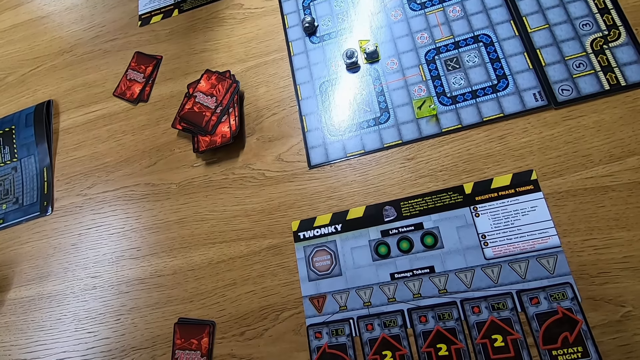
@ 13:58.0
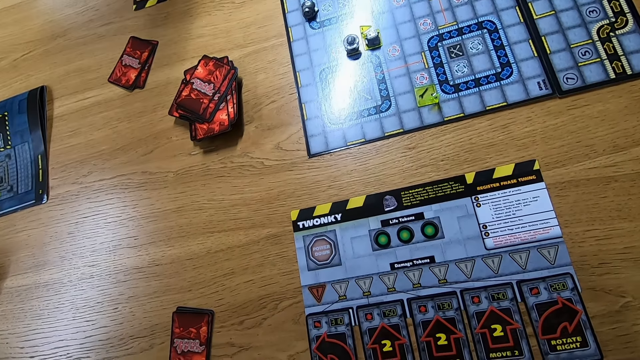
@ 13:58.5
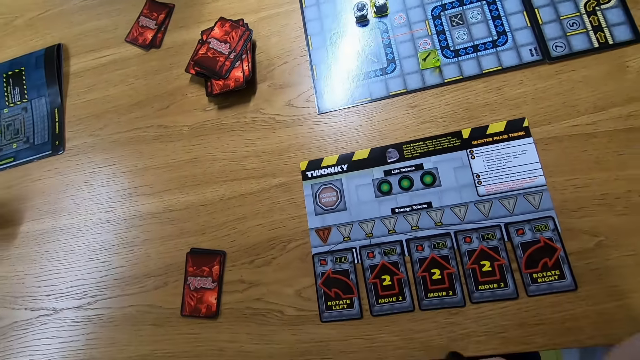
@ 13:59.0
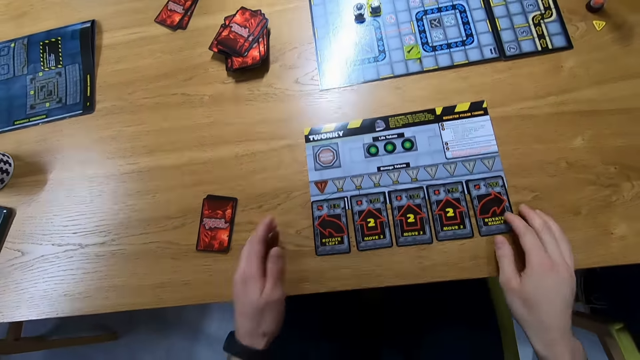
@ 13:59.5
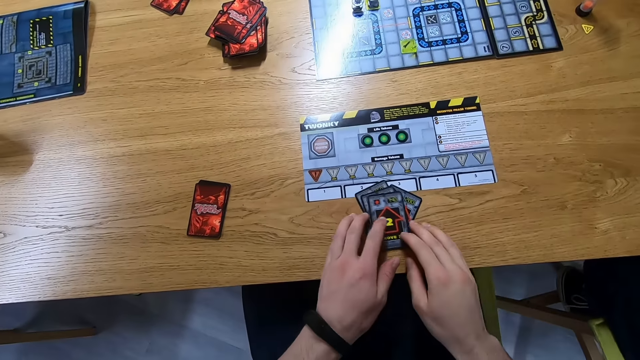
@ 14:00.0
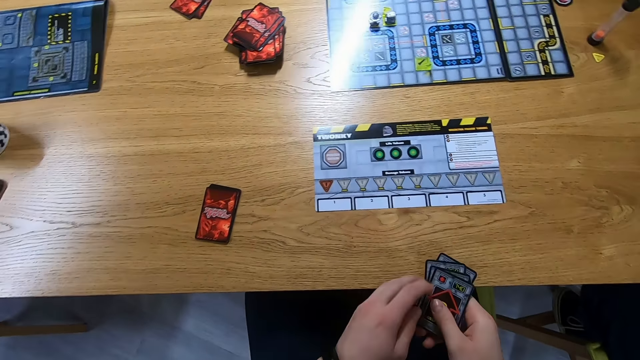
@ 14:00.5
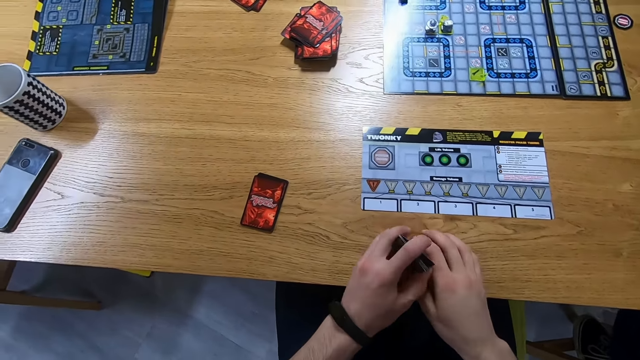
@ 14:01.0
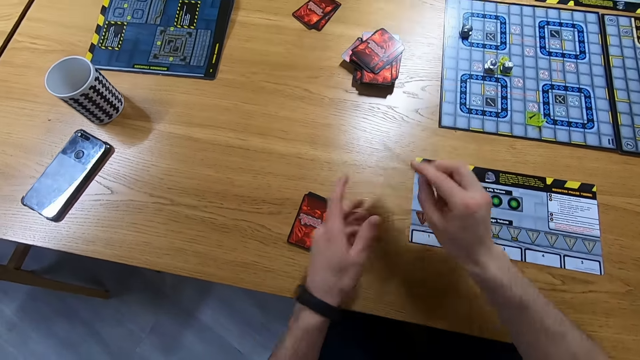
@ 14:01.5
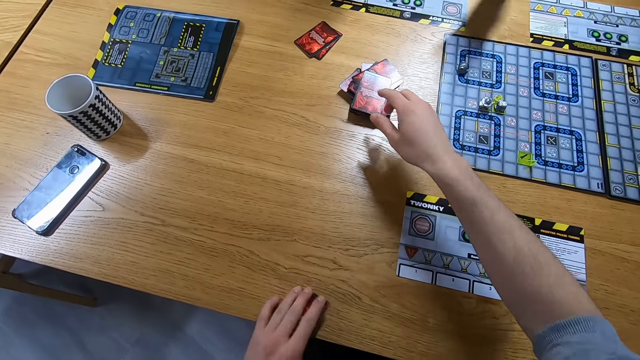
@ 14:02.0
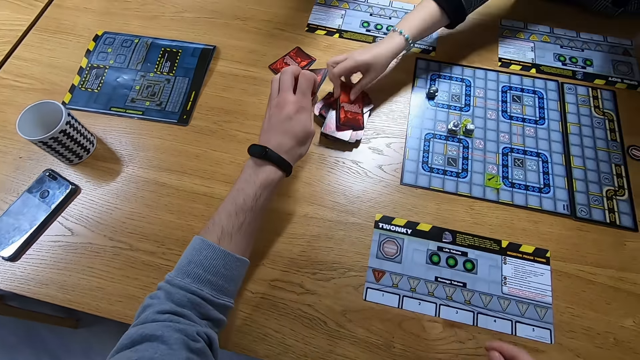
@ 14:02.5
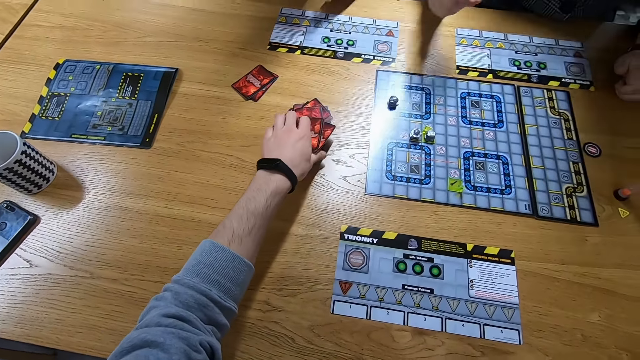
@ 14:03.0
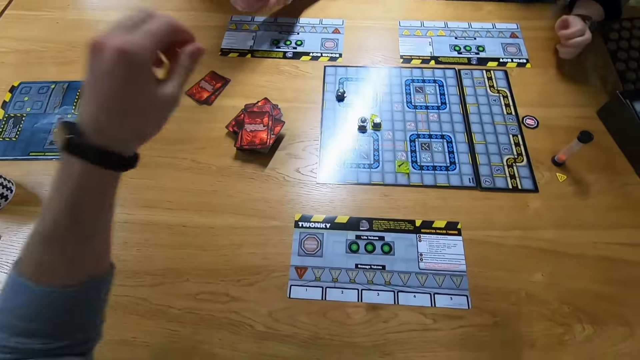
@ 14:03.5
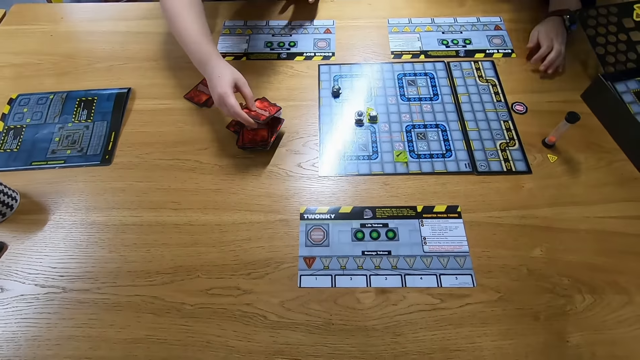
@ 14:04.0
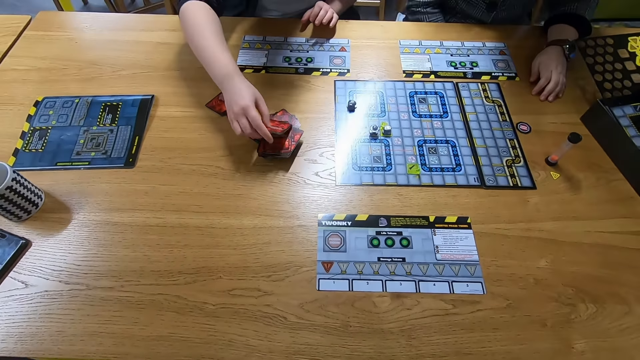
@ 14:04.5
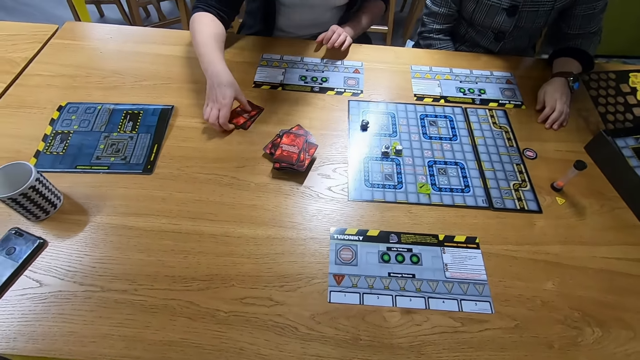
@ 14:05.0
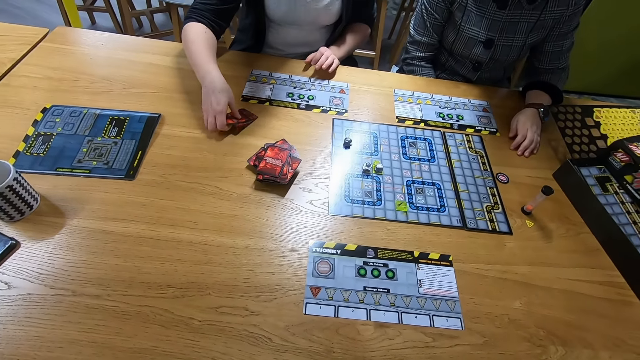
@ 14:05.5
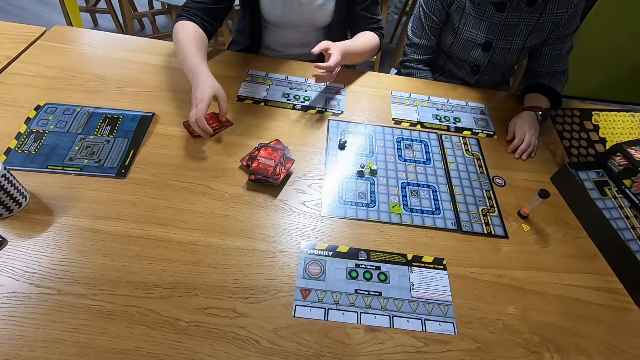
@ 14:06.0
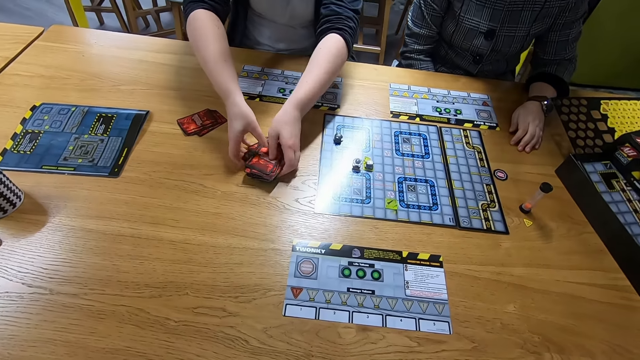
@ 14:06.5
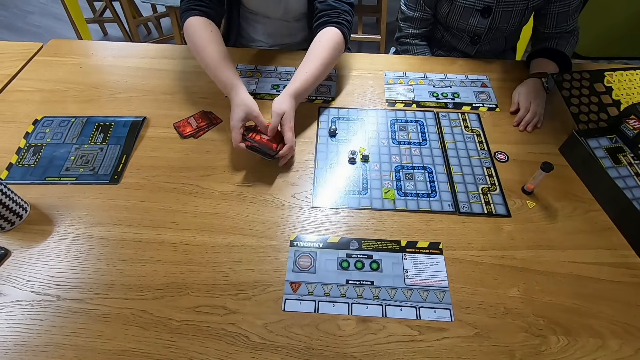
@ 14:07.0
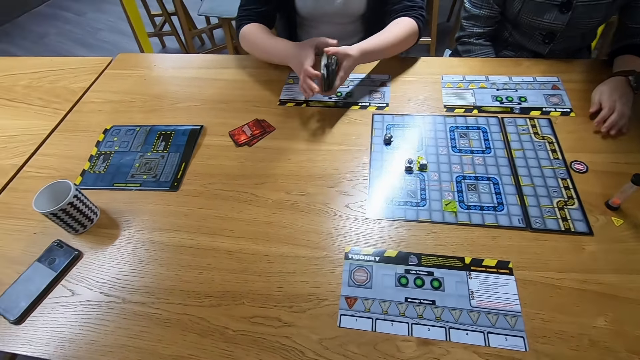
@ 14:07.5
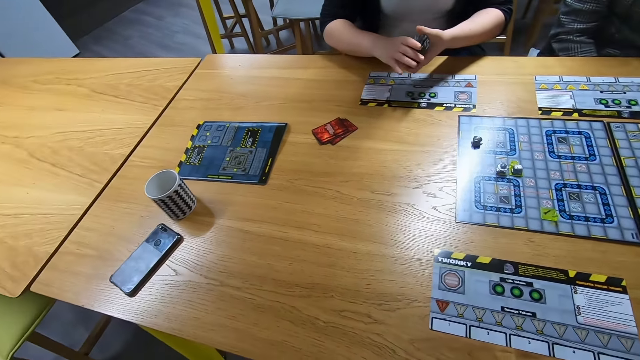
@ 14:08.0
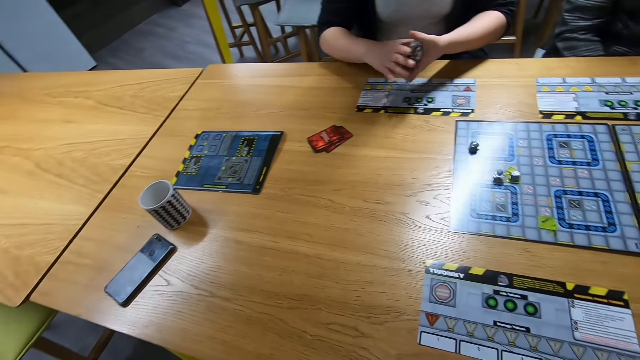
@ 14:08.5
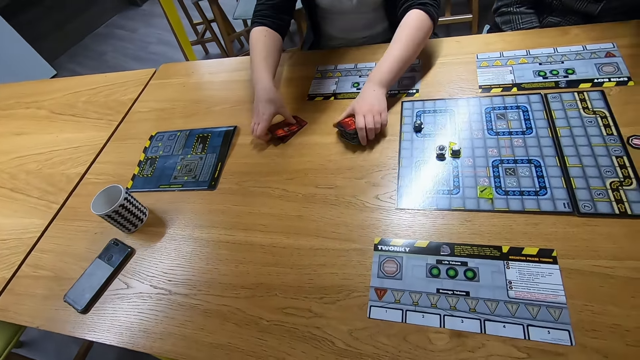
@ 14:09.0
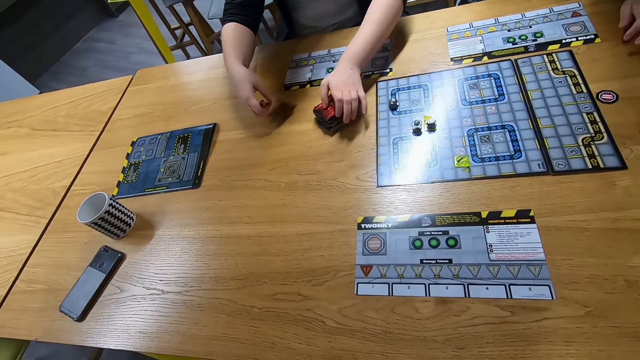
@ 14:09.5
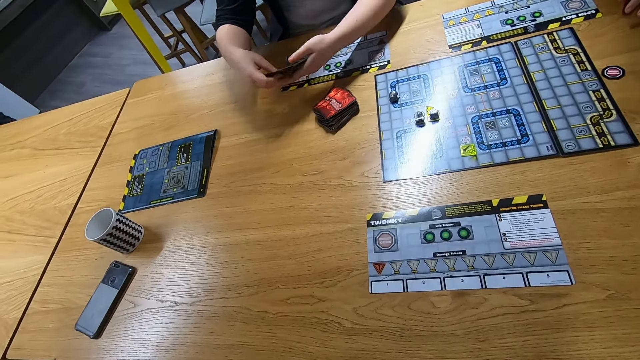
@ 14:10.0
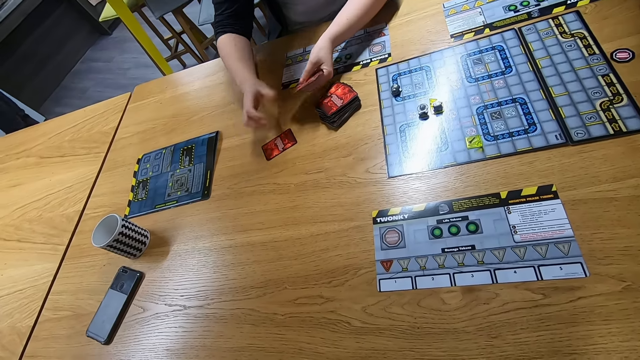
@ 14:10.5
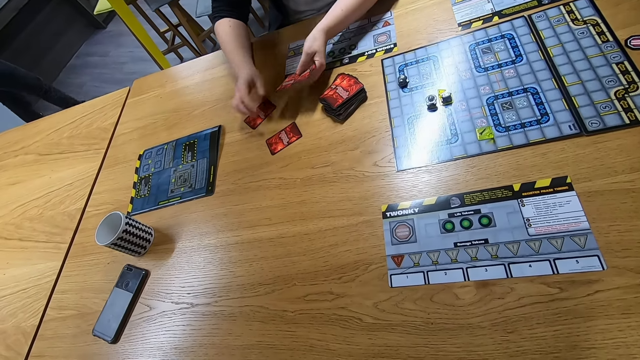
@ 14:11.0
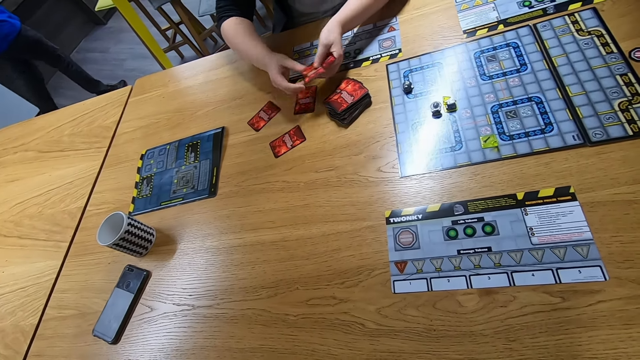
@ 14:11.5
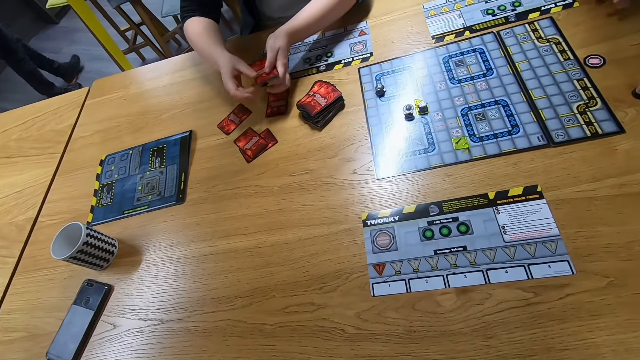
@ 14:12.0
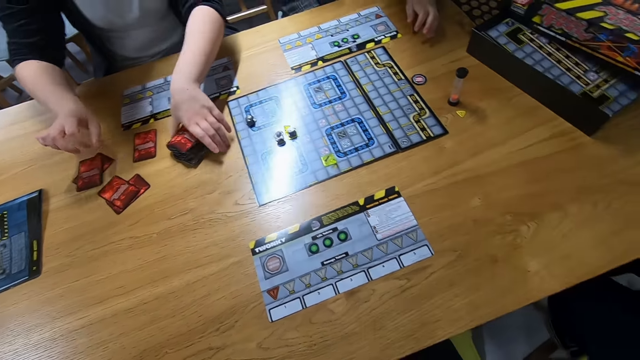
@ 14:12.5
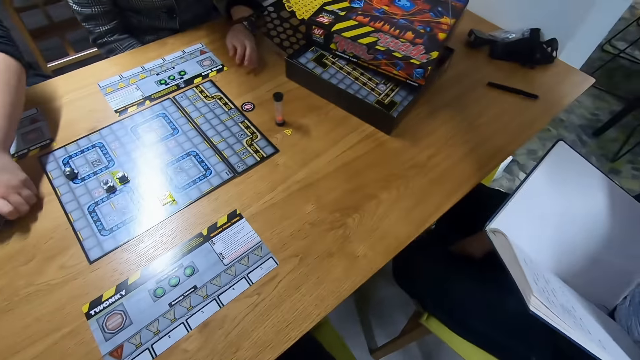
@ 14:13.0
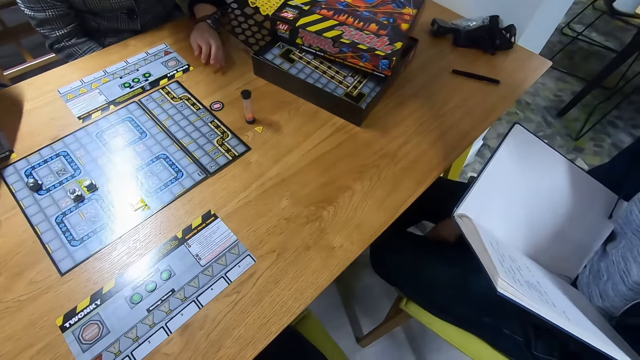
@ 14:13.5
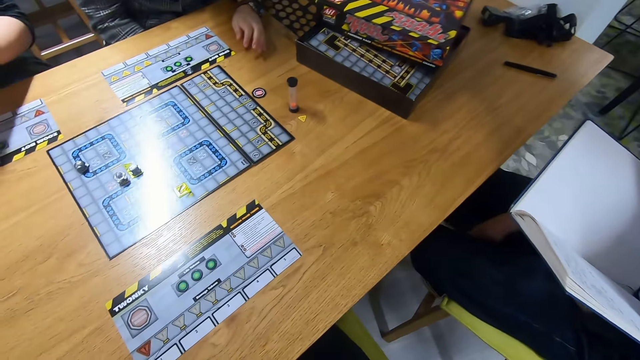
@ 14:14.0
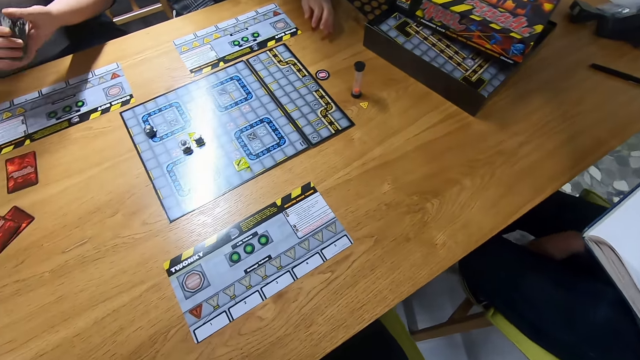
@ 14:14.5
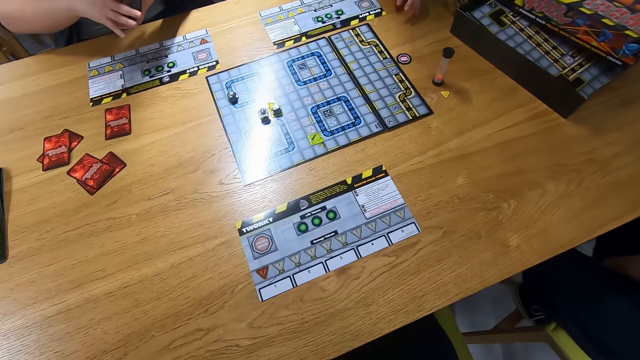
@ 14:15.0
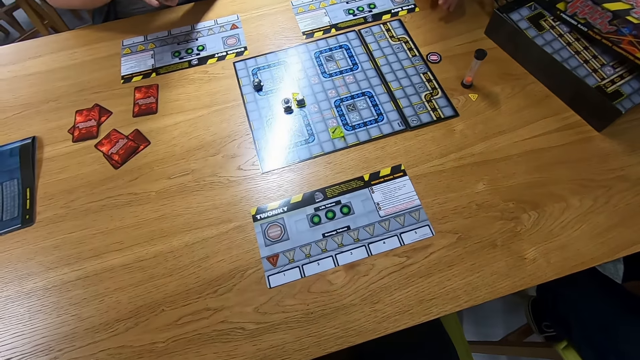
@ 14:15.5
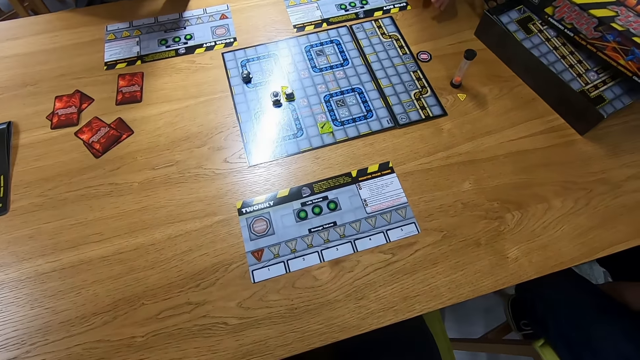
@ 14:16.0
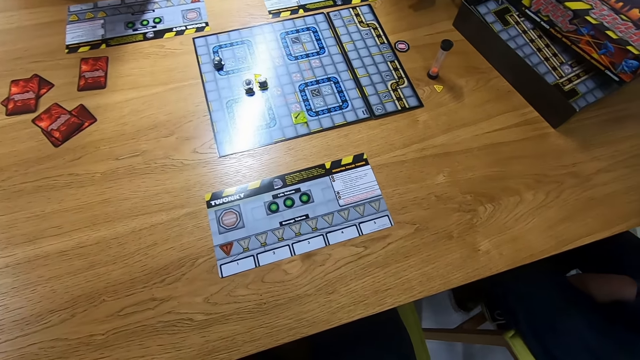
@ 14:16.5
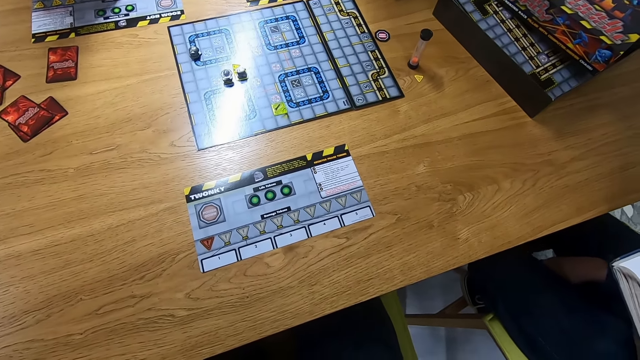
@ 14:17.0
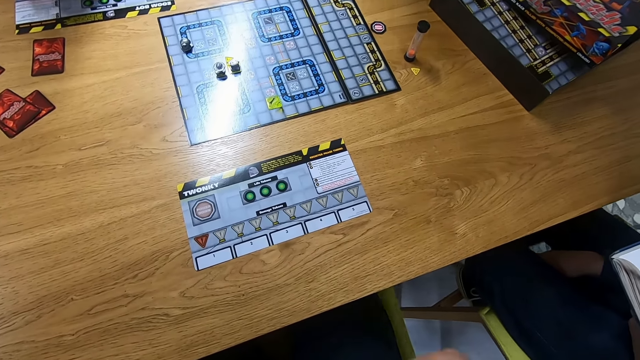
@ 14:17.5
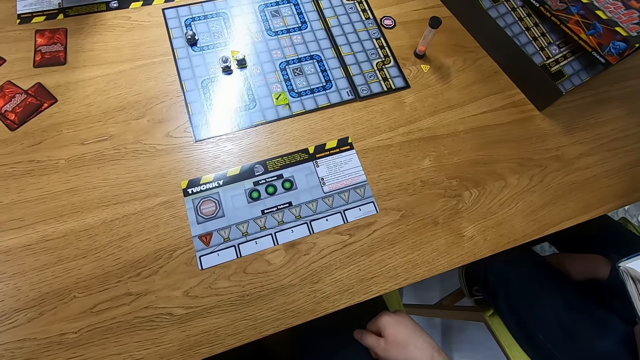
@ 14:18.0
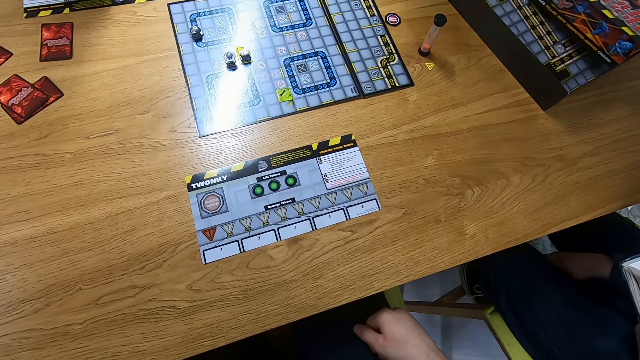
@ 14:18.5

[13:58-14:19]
The camera wearer moves the cards. They collect the cards, hold the cards together, and place the cards on the table. A man places the cards on the table. A woman places the cards on the table. She picks the cards. She picks more cards on the table and places the cards on the table. She places the cards on the table again. She arranges the cards on the table. She picks the cards on the table. The camera wearer looks around.
